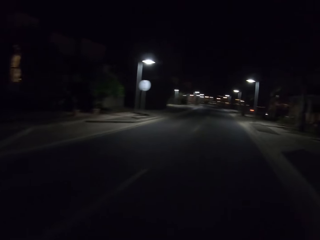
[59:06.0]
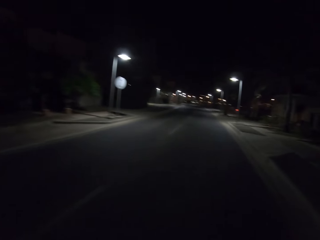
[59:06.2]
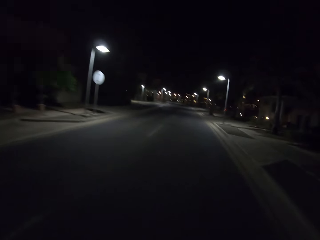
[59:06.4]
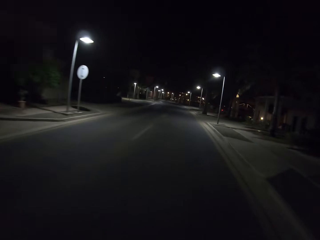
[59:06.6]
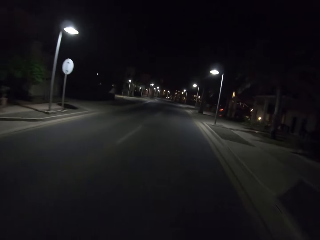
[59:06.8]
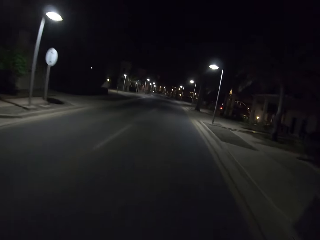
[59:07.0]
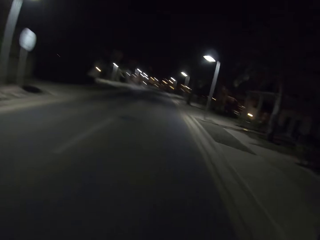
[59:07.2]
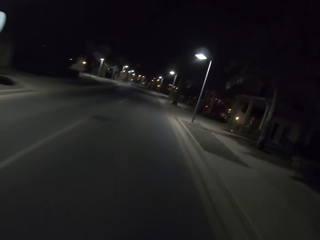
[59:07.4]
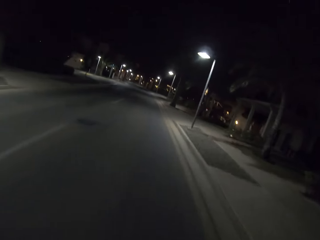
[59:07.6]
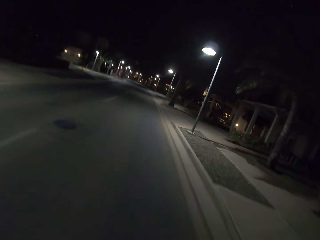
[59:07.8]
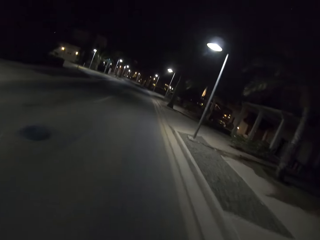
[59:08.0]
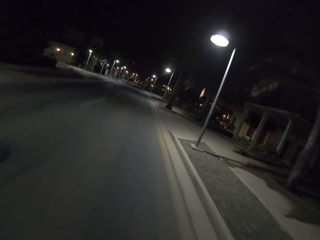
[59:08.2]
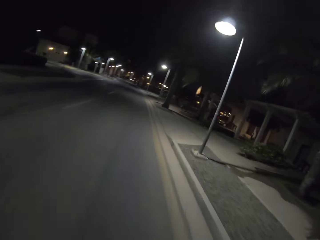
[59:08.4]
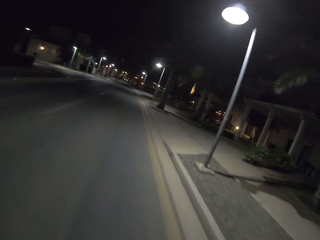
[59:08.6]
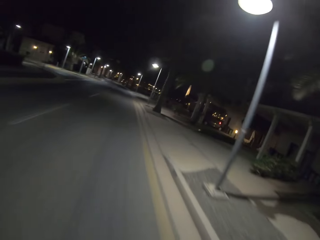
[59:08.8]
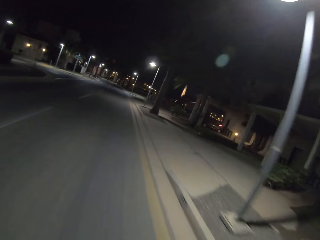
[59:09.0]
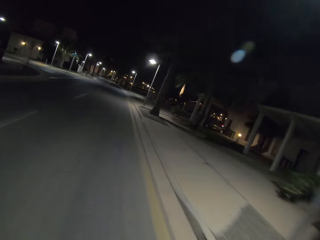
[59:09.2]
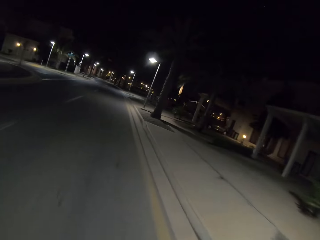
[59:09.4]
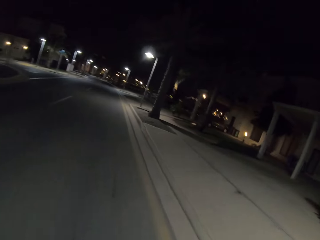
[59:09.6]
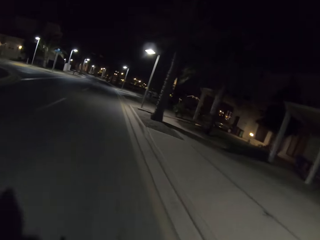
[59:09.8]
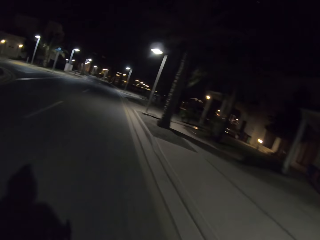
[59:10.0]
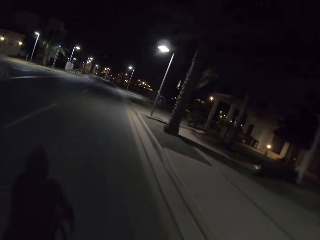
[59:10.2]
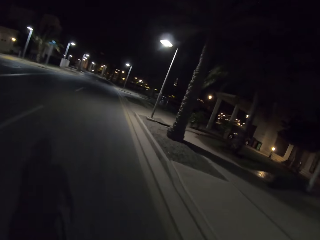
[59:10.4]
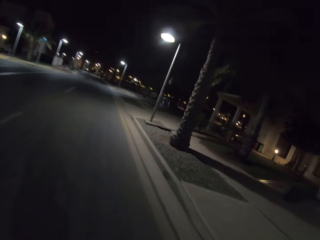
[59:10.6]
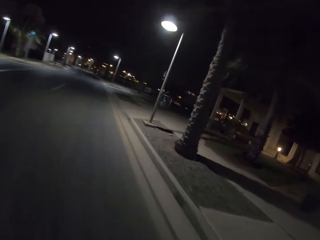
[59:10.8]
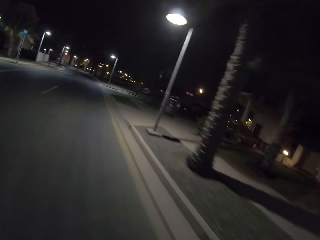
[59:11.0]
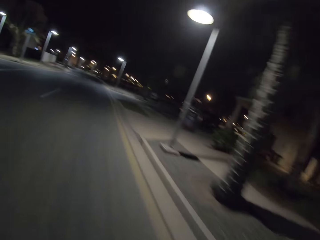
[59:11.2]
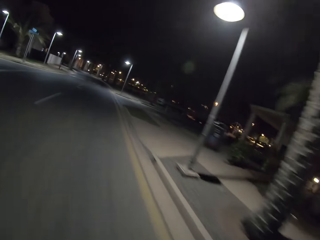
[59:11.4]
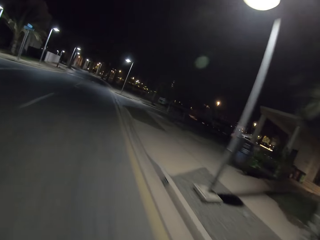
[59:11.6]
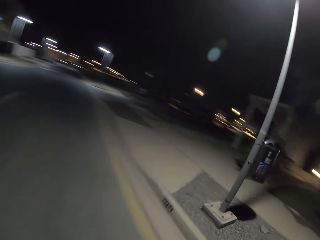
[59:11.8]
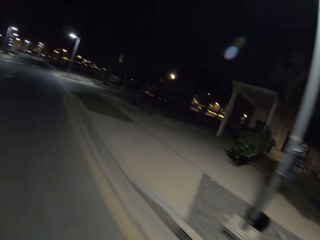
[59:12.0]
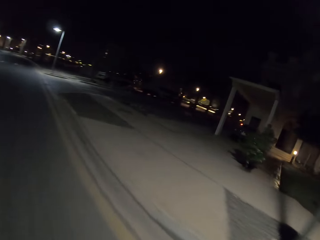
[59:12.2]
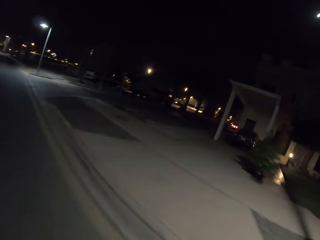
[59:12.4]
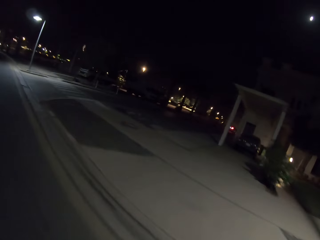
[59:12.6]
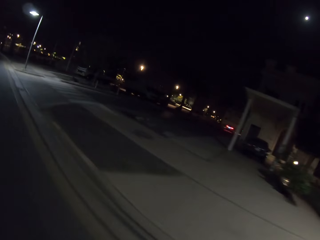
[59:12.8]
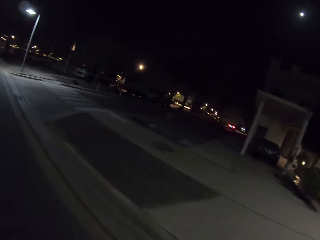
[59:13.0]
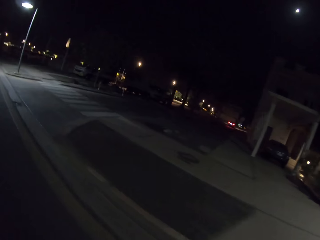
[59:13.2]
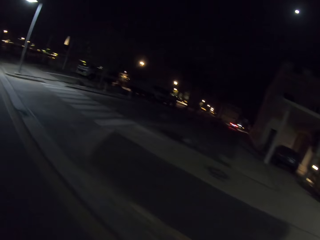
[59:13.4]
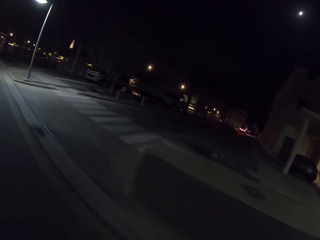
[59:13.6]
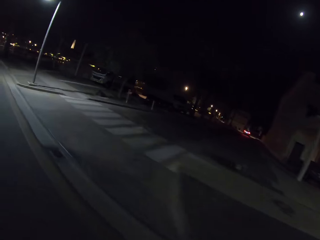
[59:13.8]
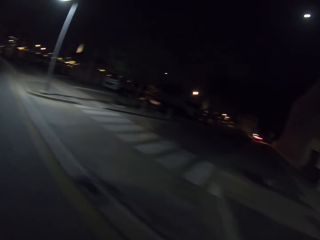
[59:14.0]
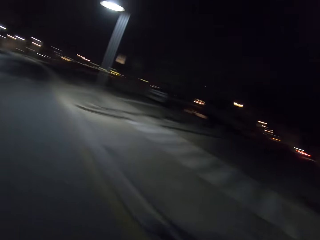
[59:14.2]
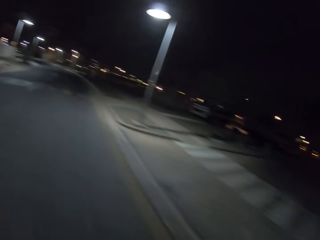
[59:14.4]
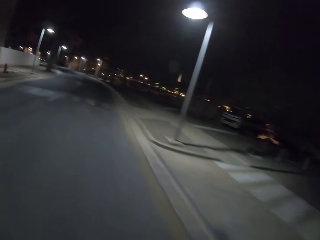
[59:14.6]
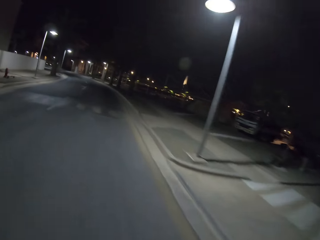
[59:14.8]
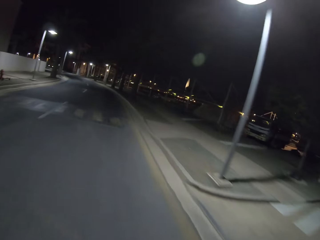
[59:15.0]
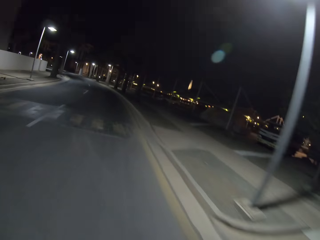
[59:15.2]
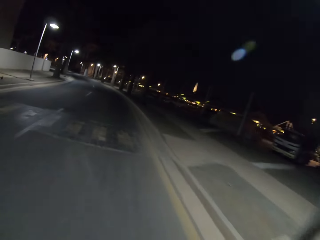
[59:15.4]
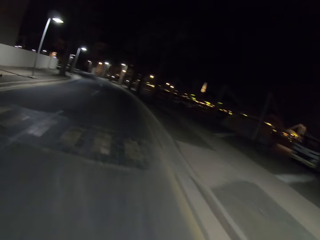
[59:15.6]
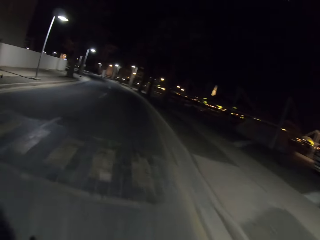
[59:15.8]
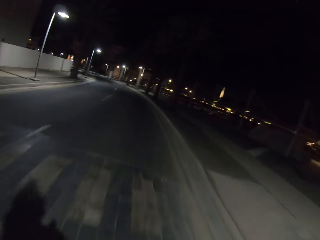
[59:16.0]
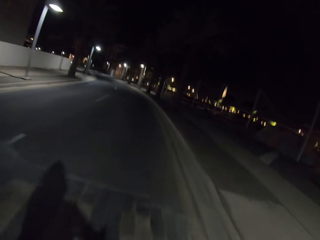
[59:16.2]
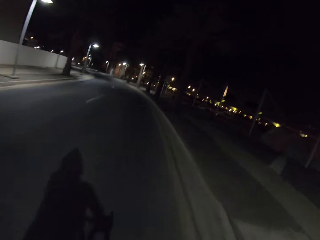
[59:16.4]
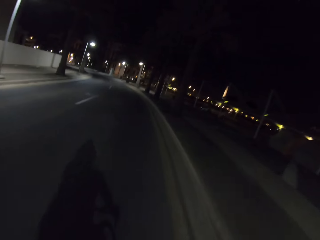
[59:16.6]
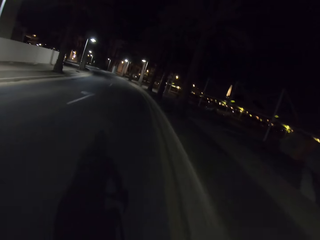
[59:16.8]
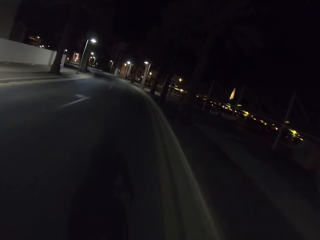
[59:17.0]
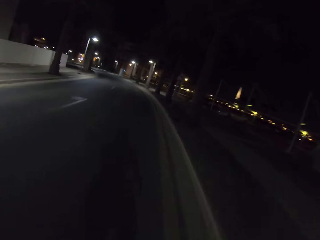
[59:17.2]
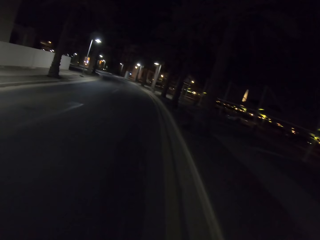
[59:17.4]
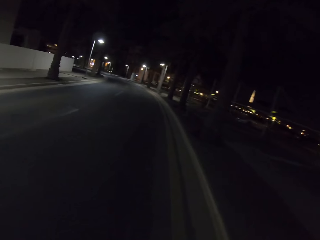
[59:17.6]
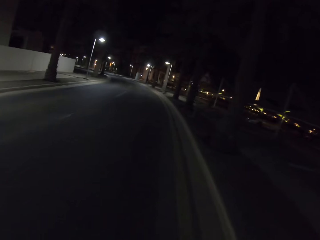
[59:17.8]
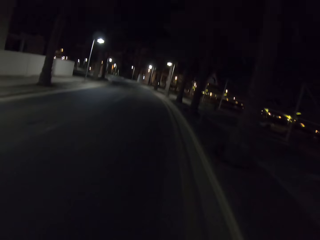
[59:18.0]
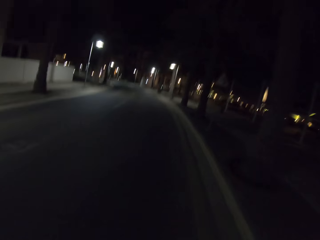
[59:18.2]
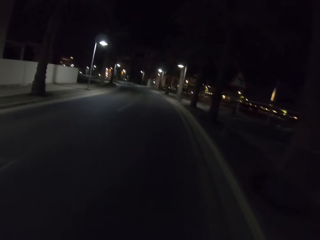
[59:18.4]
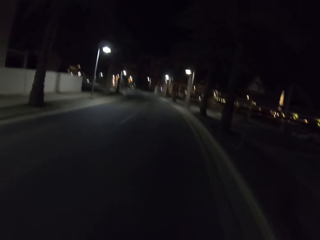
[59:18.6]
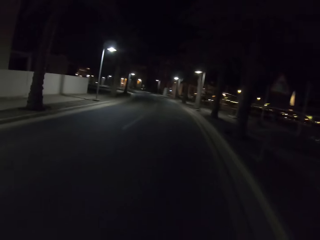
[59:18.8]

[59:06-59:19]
The camera wearer rides the bicycle and looks around.

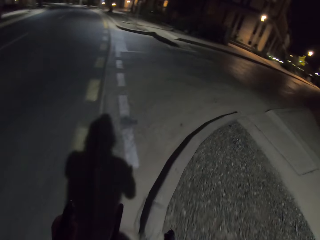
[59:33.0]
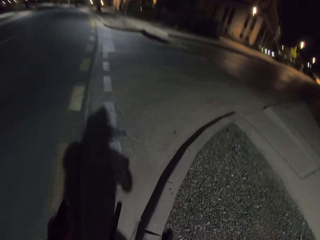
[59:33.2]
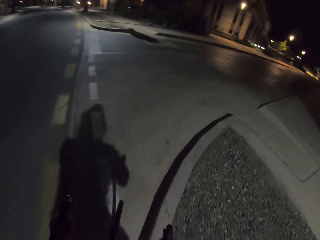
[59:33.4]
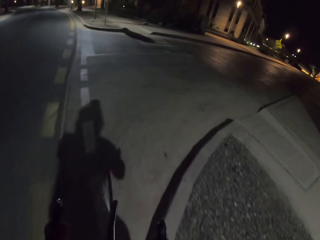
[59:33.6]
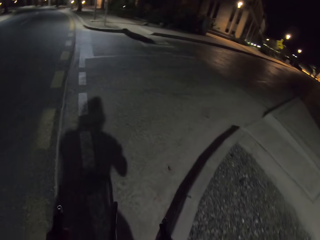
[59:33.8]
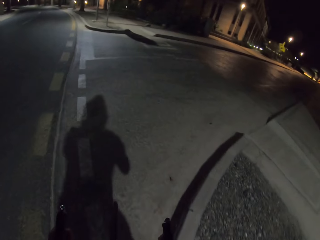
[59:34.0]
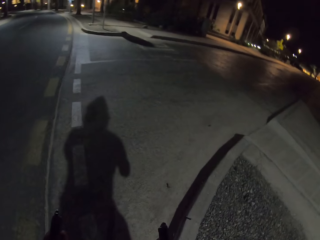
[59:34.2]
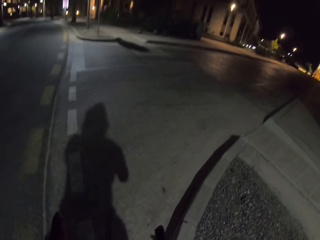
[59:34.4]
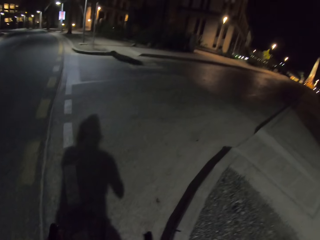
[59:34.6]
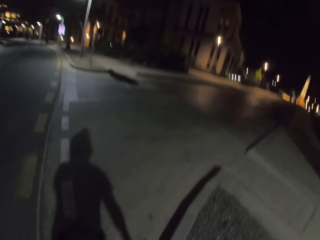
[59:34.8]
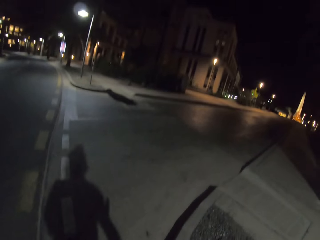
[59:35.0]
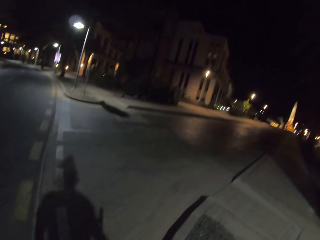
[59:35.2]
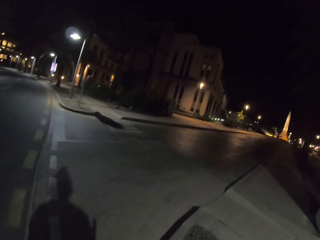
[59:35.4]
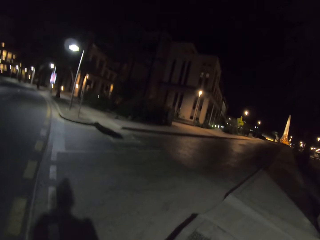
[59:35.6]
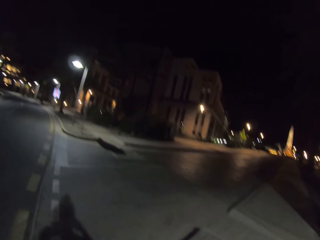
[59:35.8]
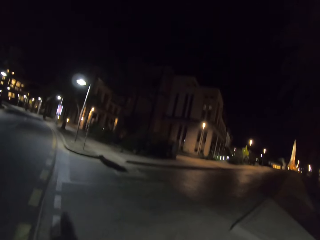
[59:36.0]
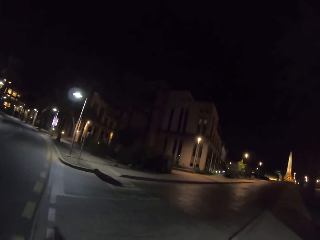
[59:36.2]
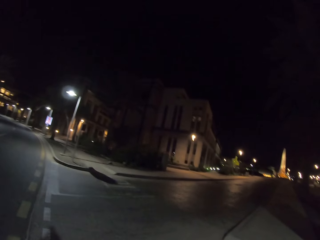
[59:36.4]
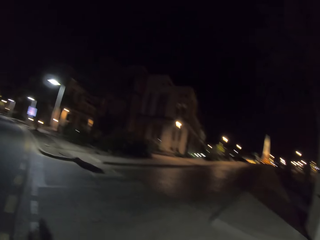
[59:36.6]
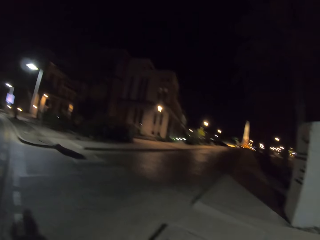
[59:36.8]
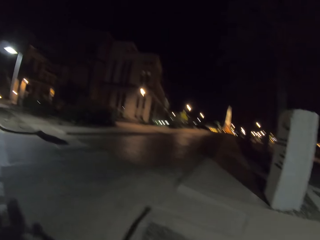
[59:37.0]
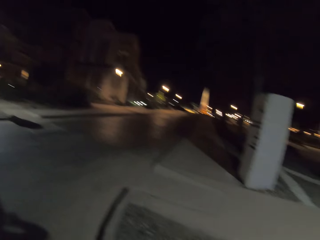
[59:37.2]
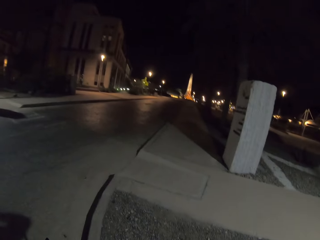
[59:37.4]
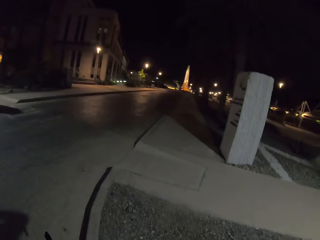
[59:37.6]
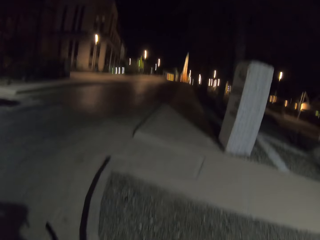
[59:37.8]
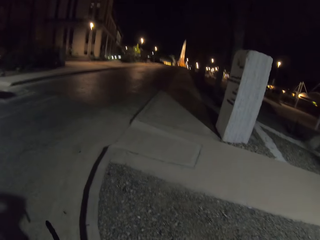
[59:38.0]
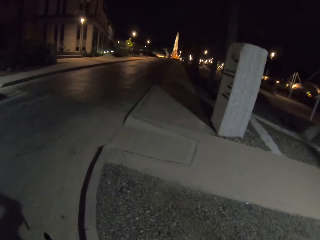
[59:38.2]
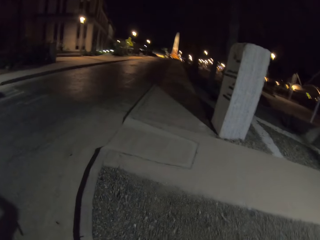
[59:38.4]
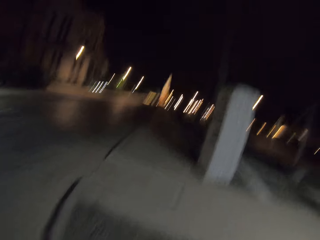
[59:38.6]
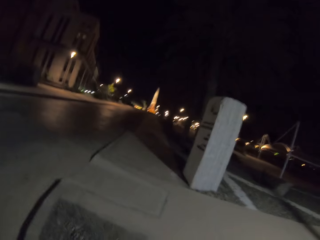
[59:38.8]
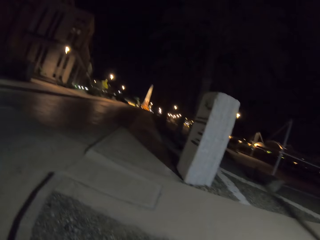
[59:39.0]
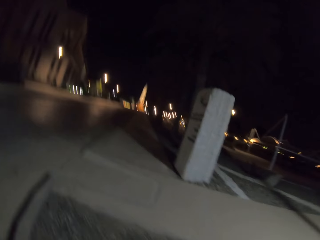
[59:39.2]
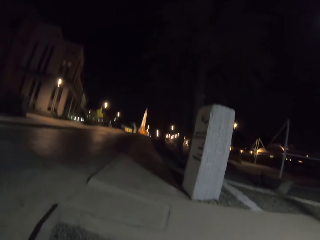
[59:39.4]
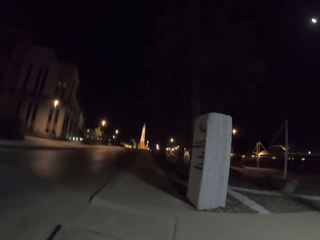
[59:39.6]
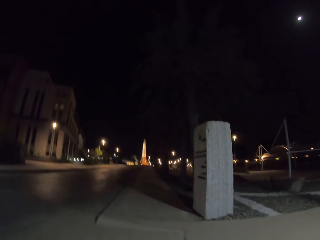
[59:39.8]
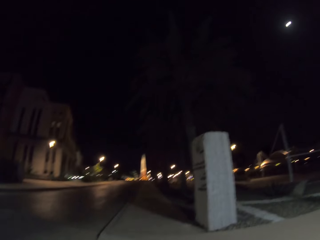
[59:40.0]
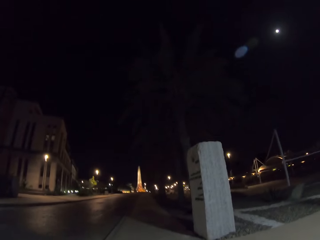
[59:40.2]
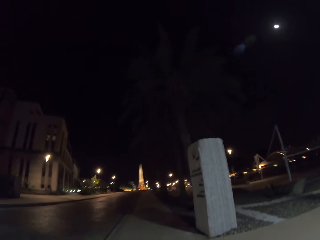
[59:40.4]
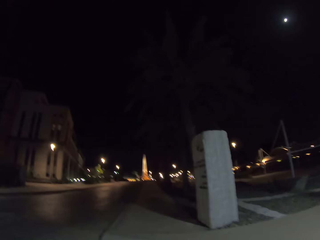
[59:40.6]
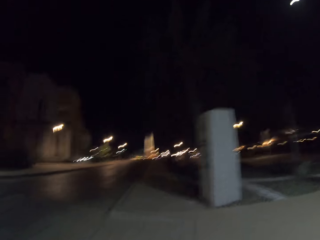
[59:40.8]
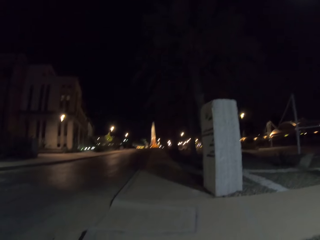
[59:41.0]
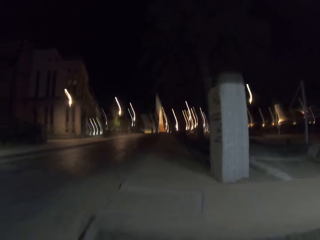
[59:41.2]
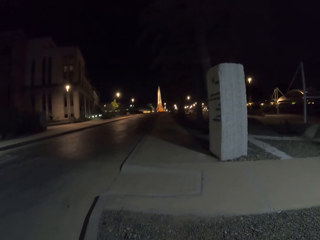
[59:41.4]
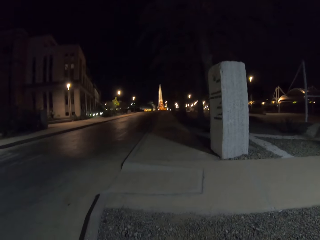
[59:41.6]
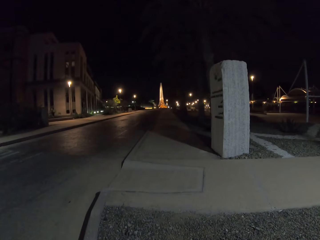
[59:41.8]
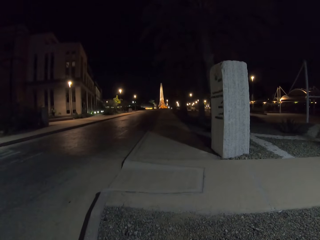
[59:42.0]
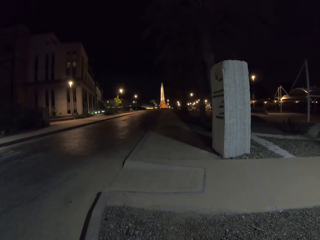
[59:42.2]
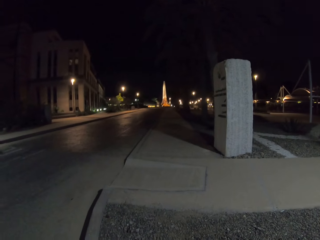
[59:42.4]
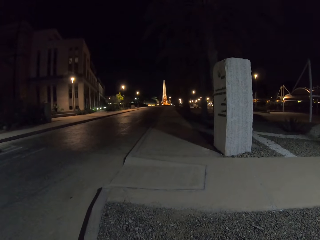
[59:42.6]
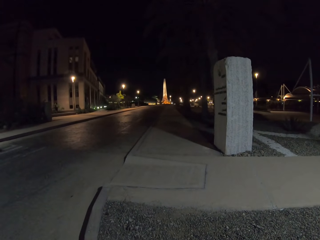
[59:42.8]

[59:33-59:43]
The camera wearer stops the bicycle on the road and looks around.
